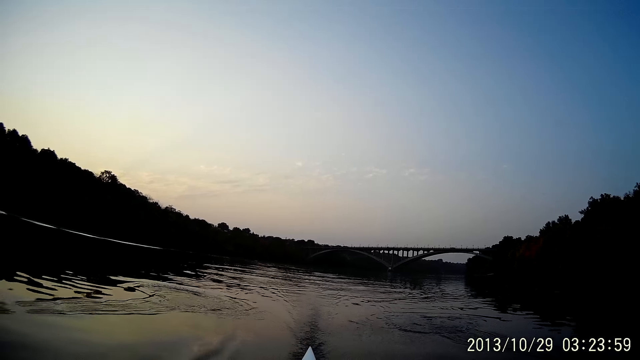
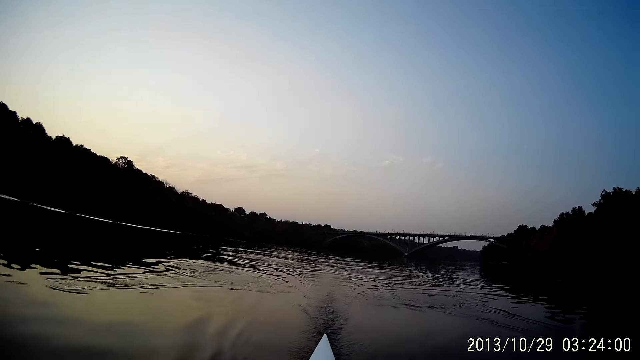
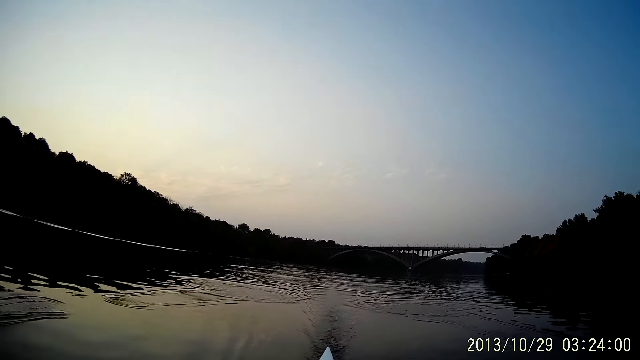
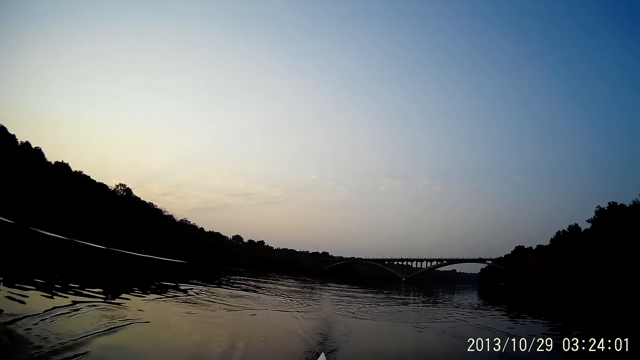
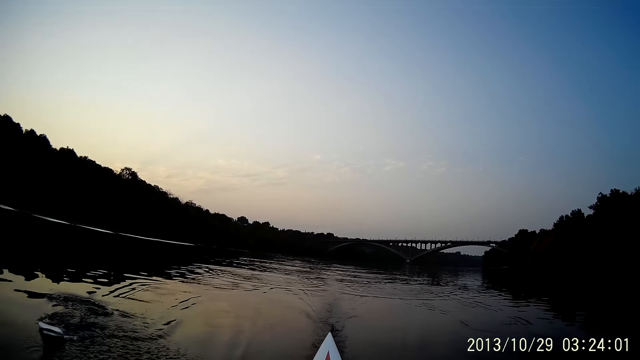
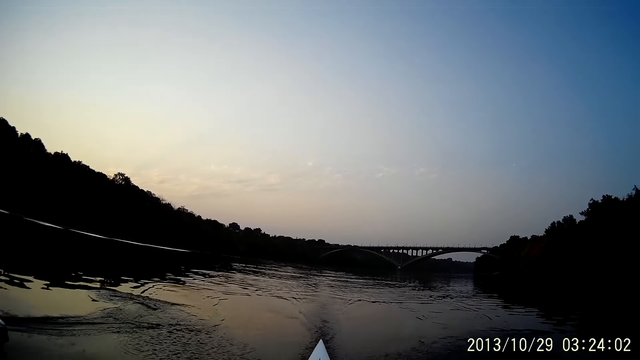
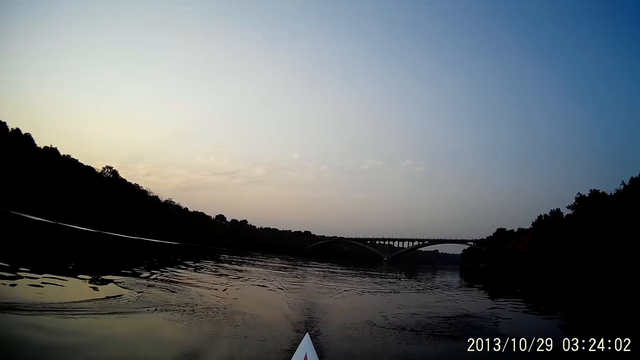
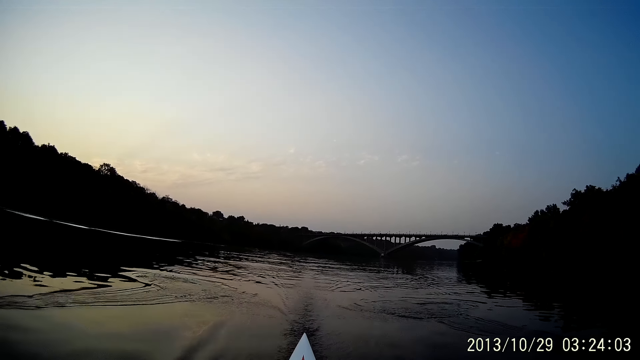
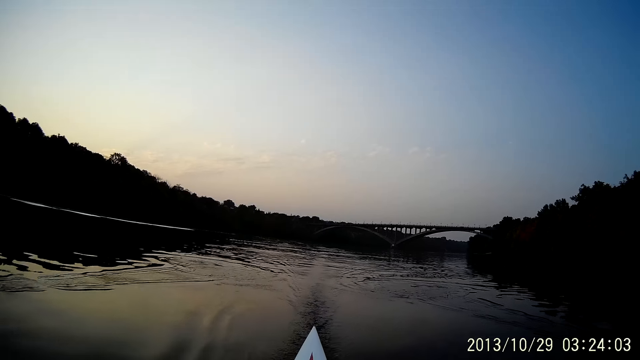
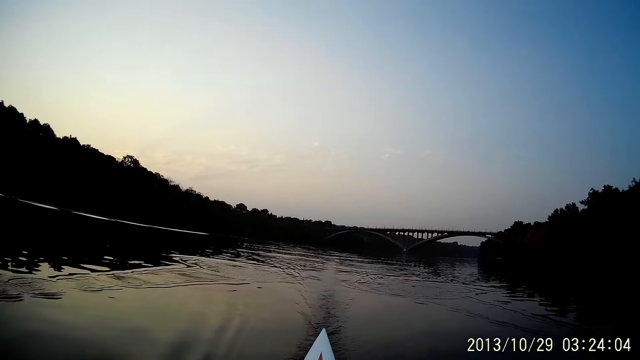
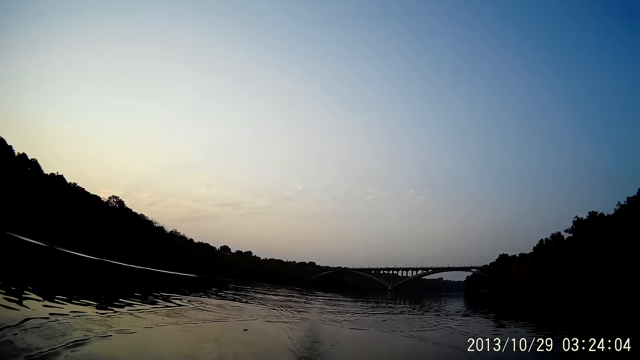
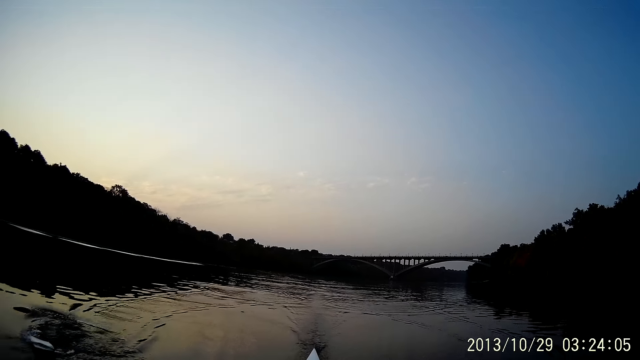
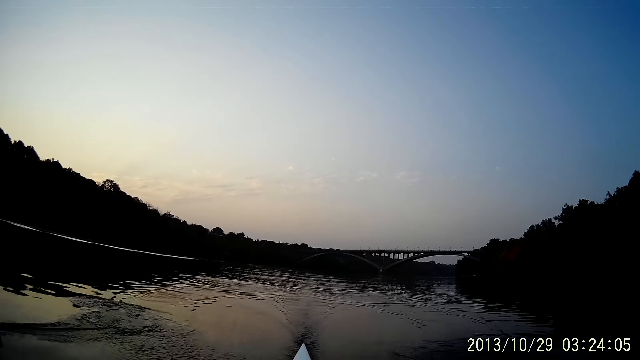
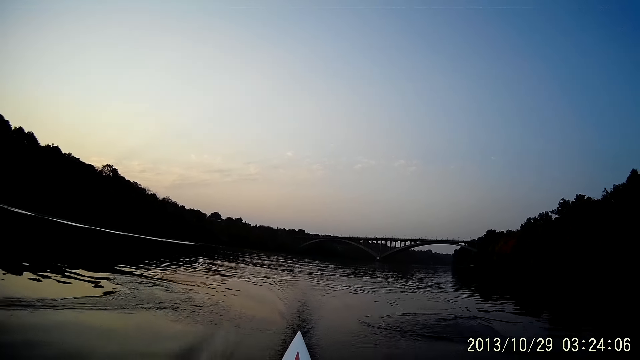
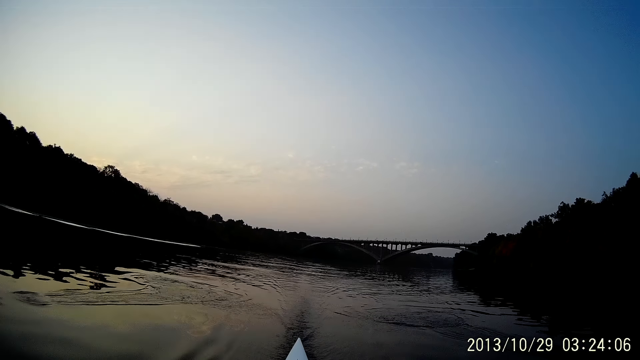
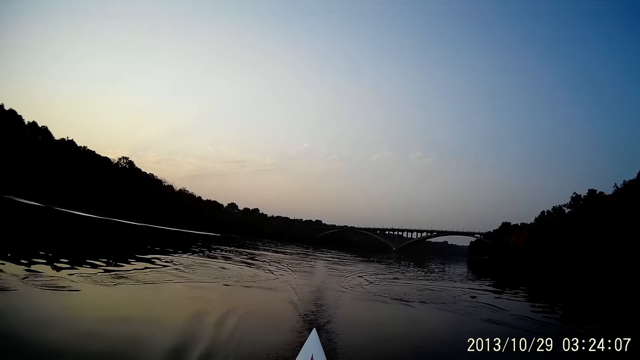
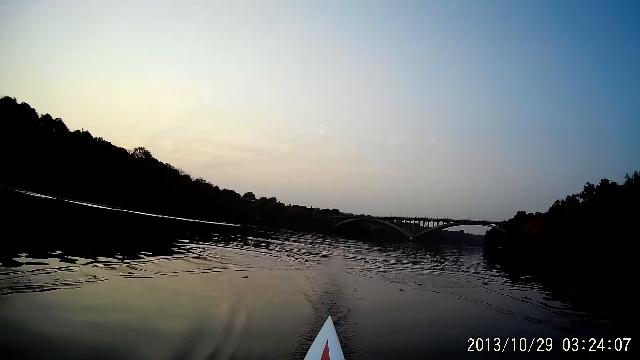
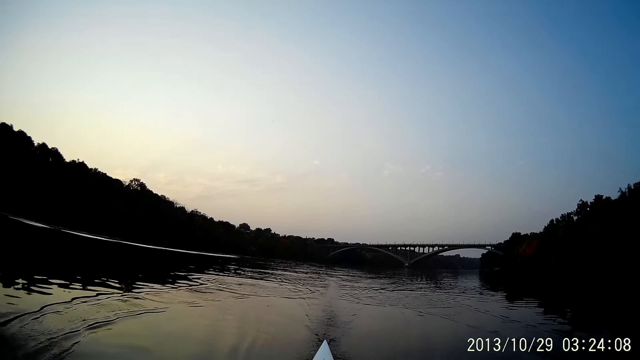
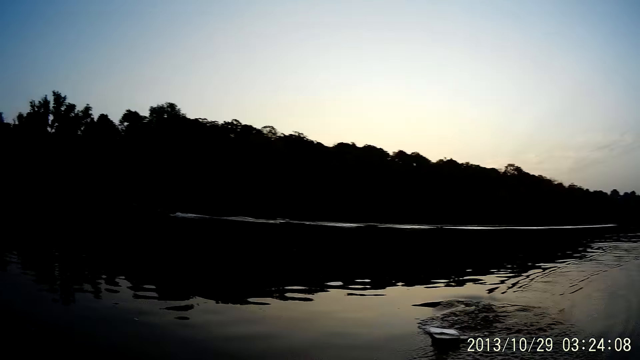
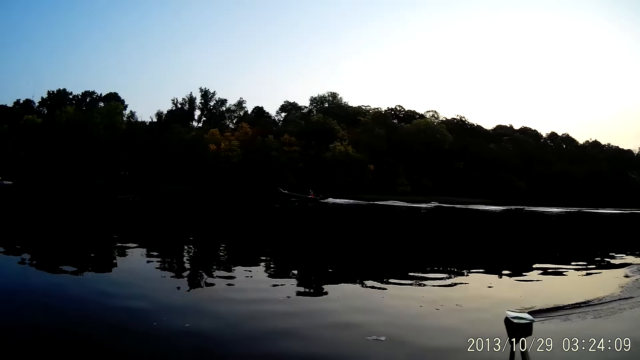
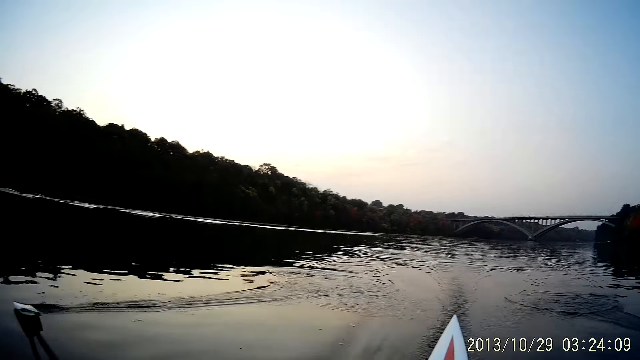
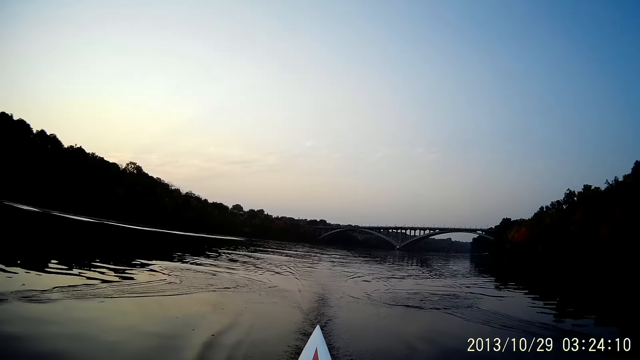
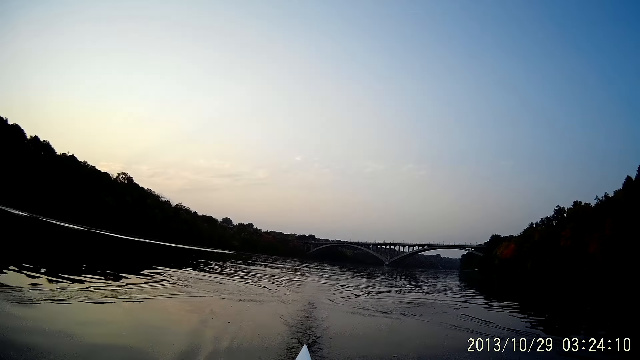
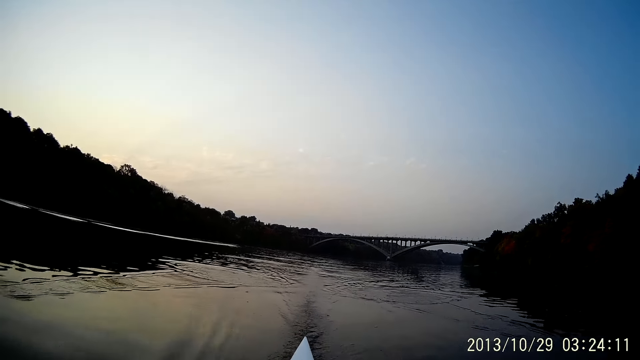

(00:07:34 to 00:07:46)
The camera wearer rides a boat at the river.

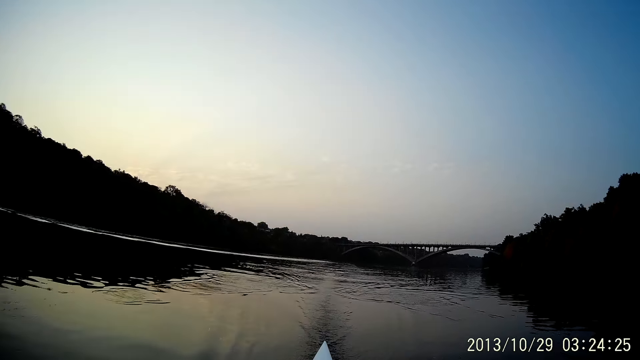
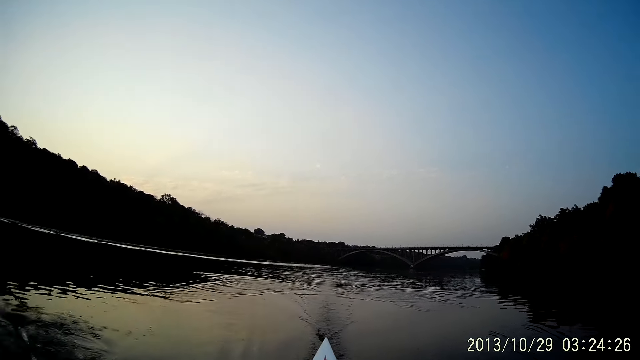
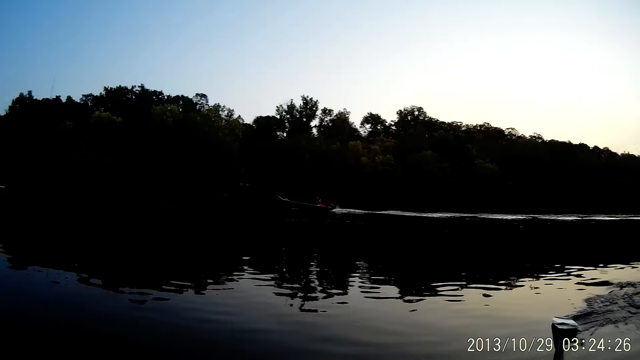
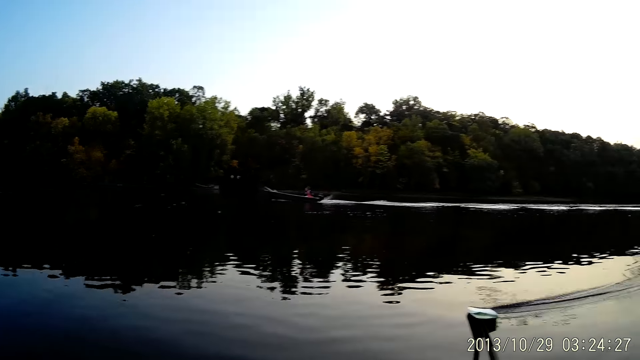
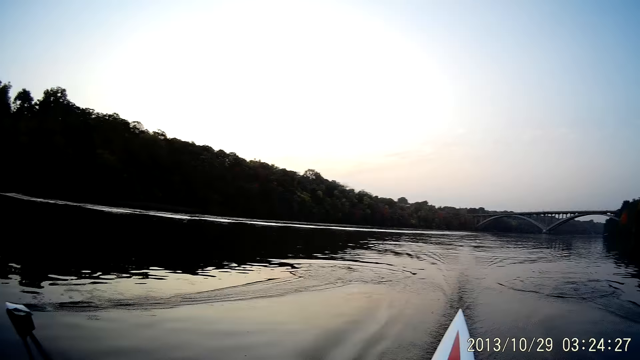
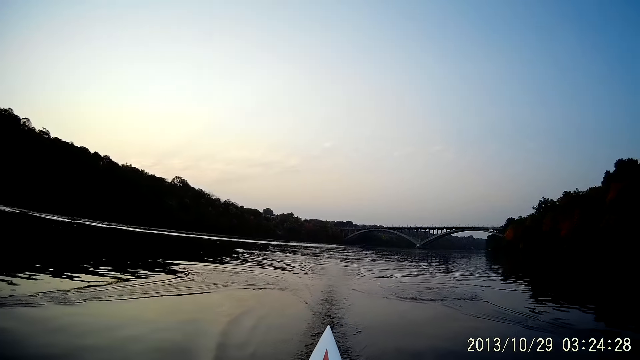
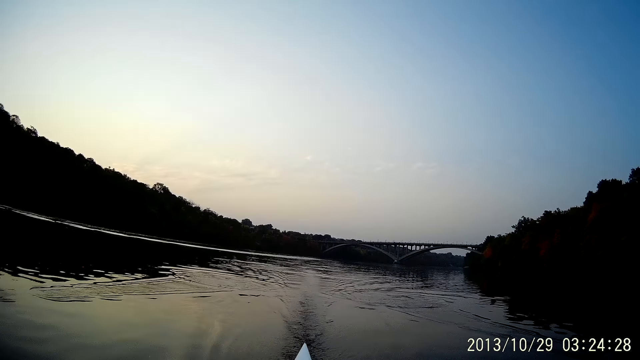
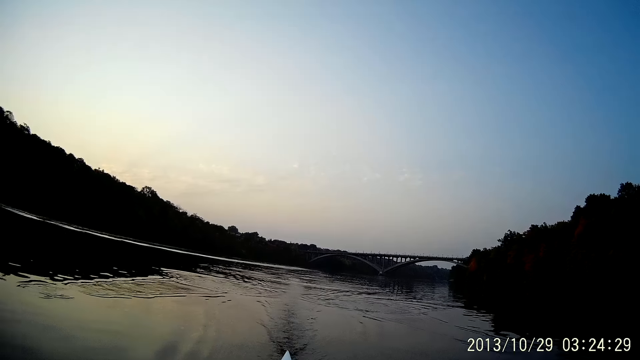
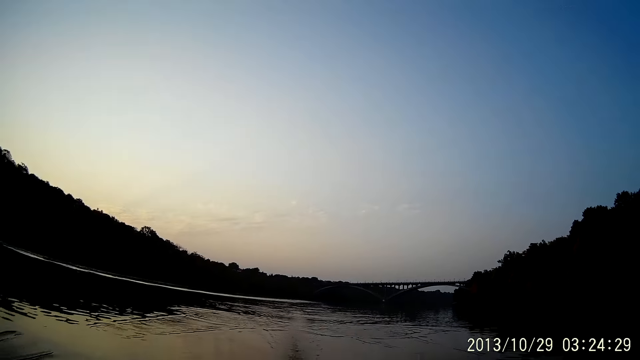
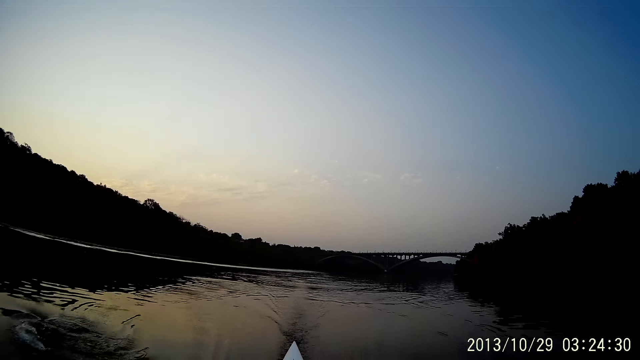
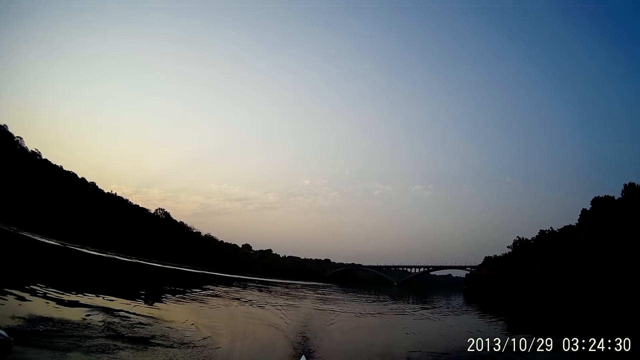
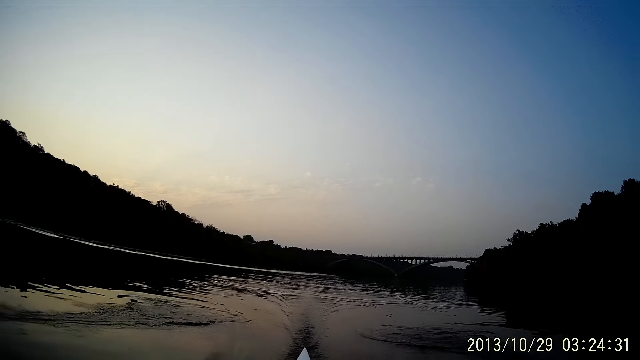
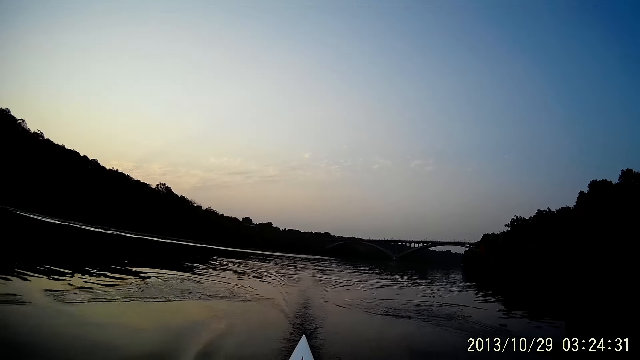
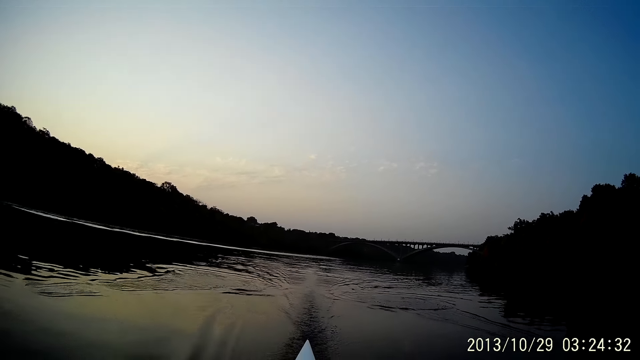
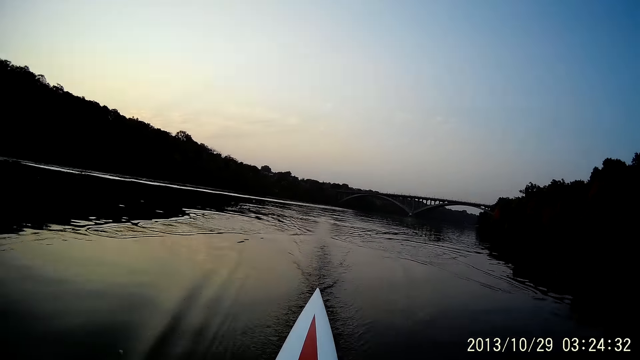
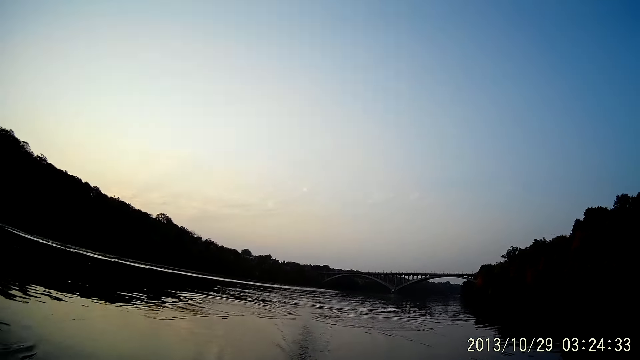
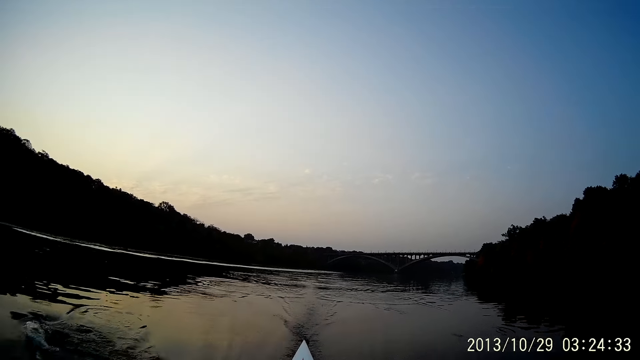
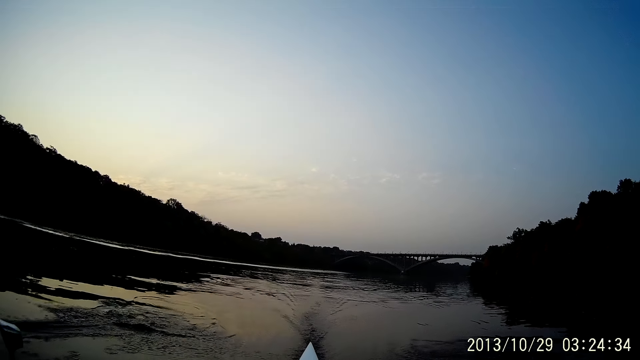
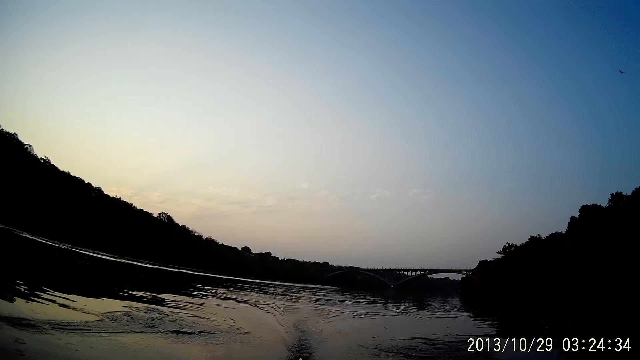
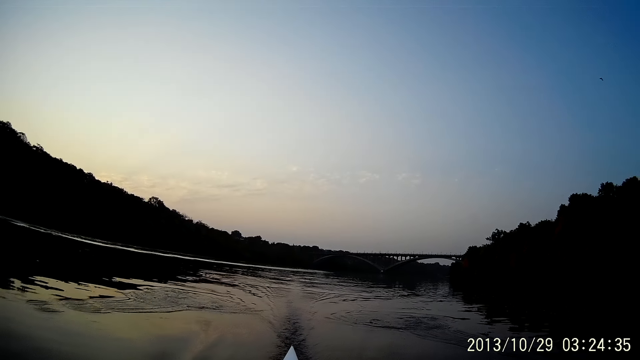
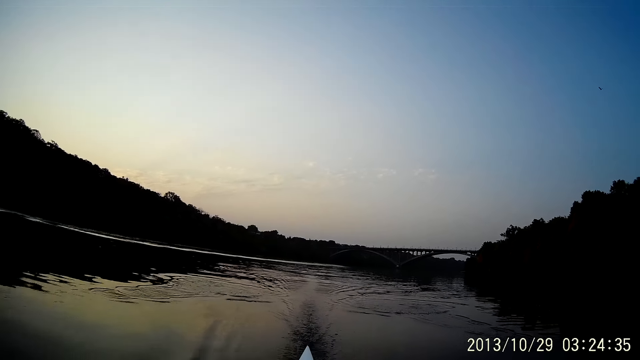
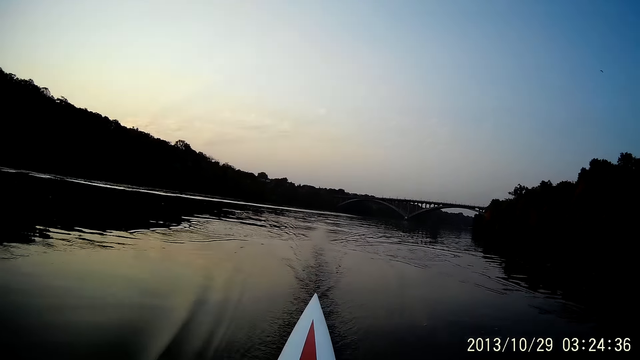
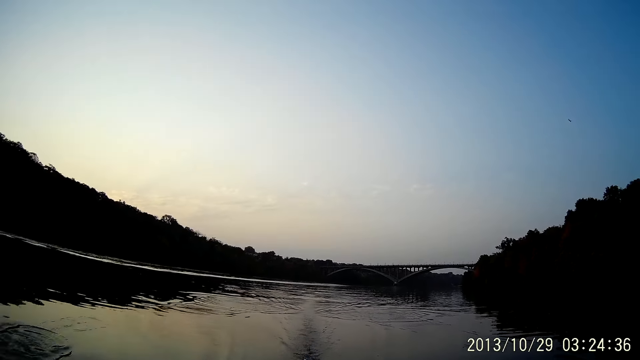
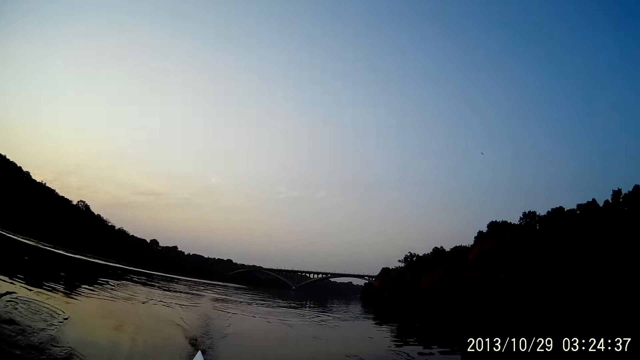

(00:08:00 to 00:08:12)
The camera wearer pushes the boat oars with his left hand.
